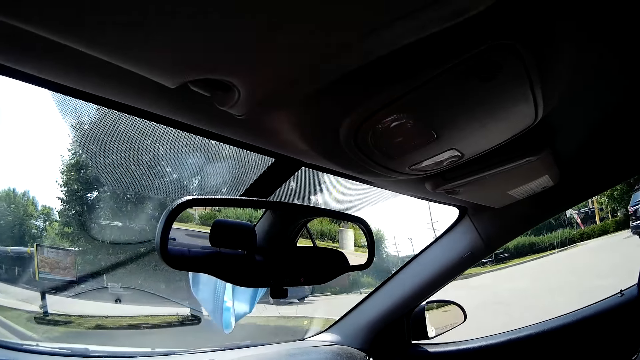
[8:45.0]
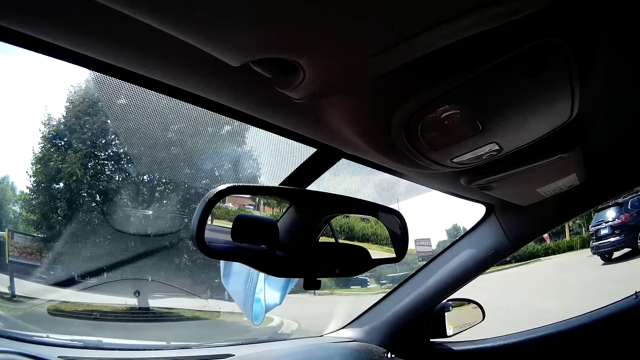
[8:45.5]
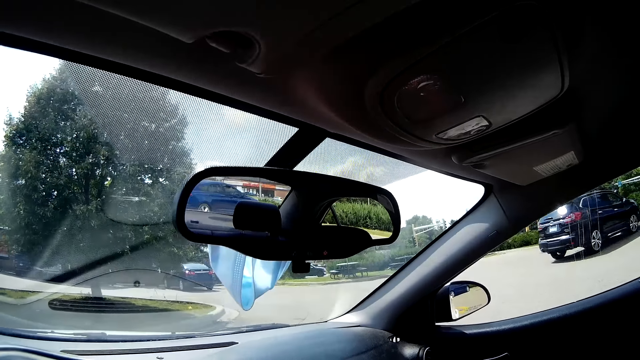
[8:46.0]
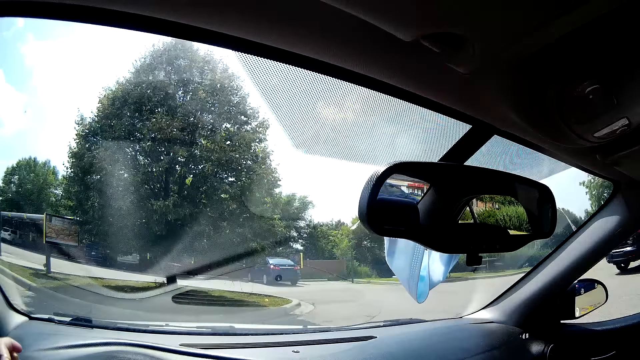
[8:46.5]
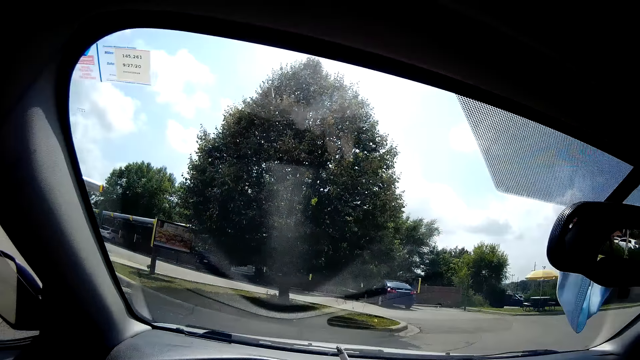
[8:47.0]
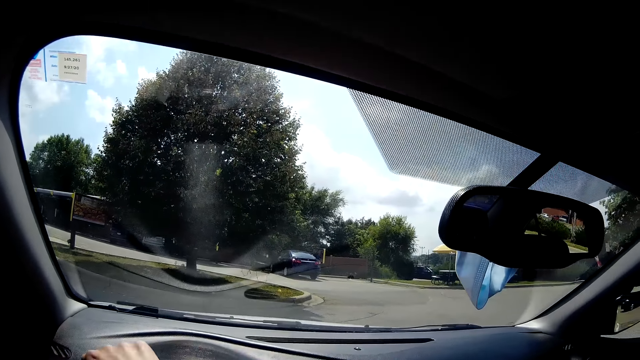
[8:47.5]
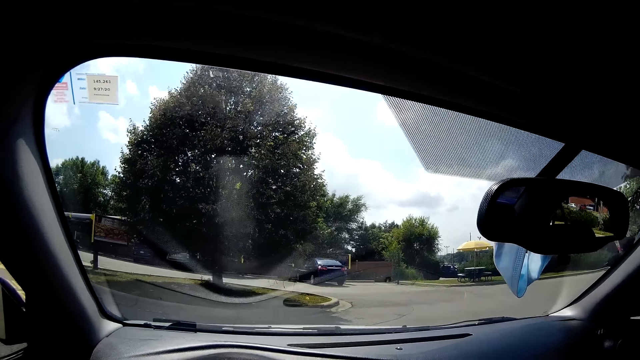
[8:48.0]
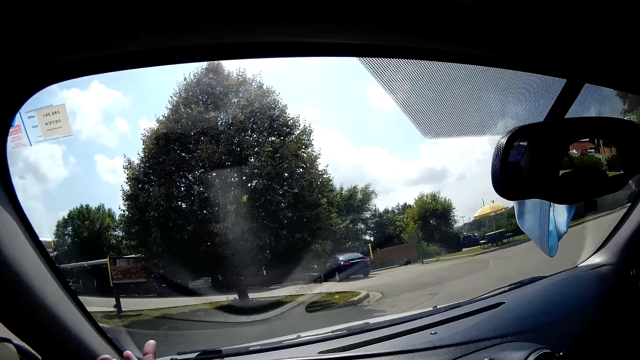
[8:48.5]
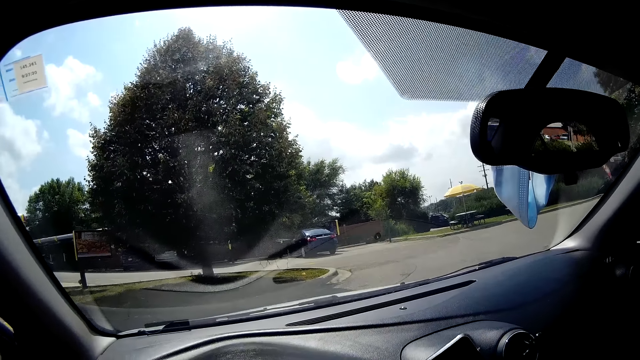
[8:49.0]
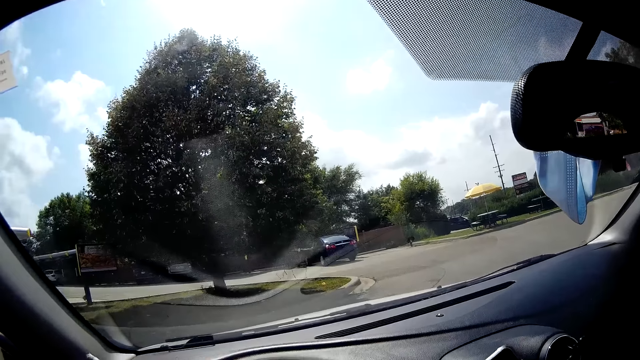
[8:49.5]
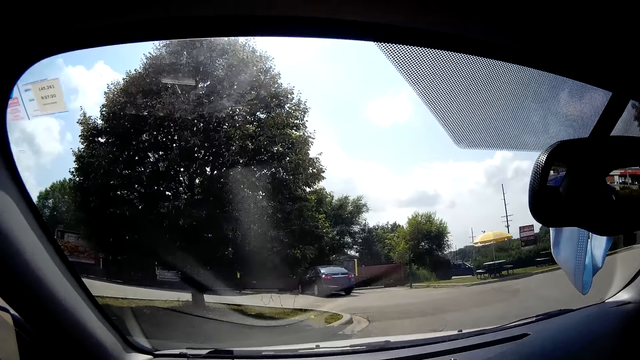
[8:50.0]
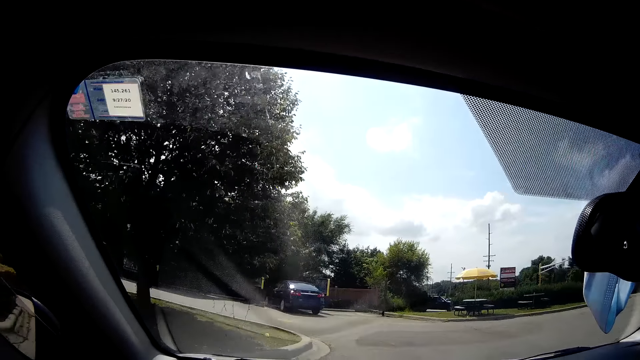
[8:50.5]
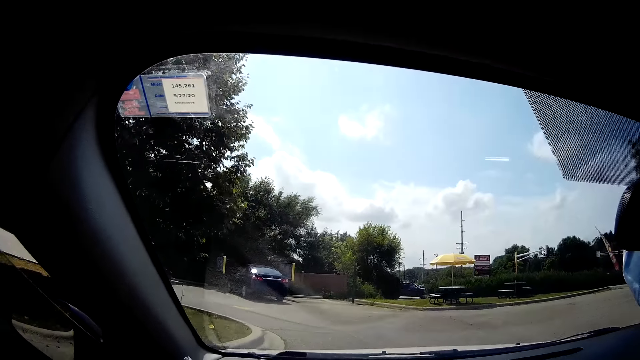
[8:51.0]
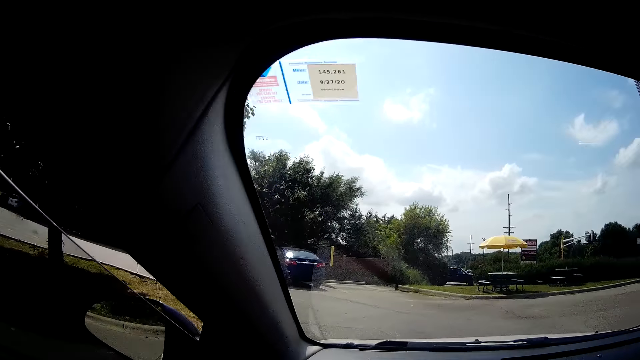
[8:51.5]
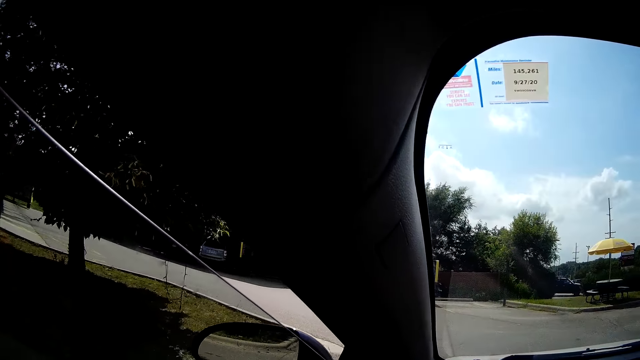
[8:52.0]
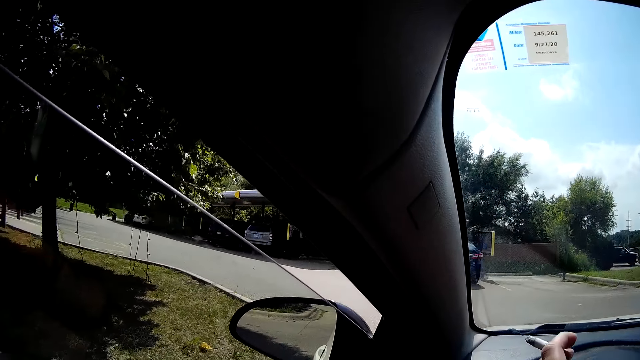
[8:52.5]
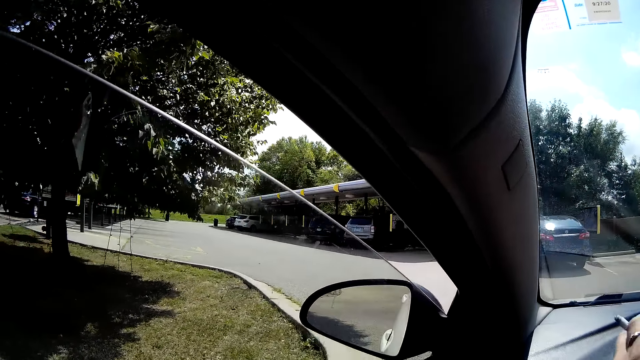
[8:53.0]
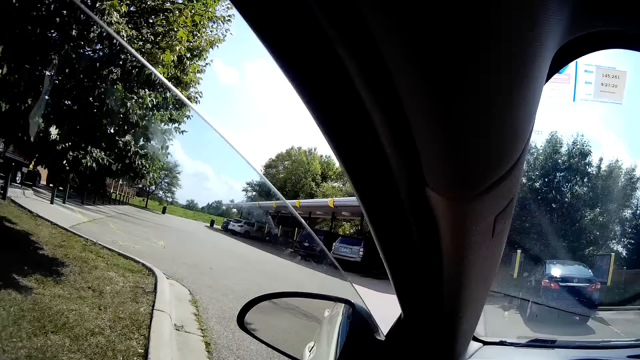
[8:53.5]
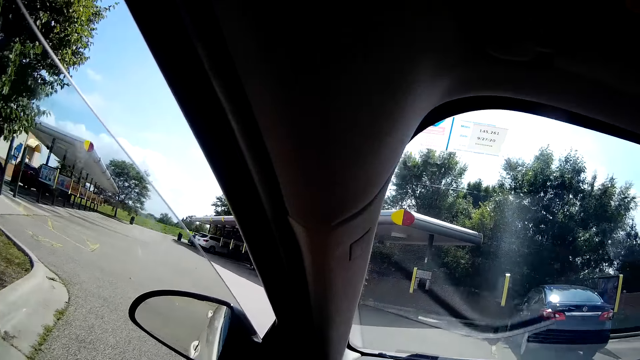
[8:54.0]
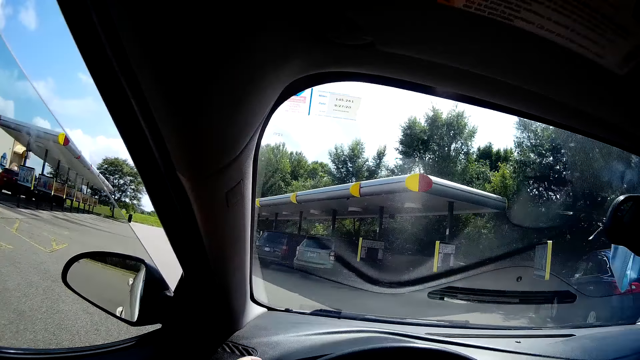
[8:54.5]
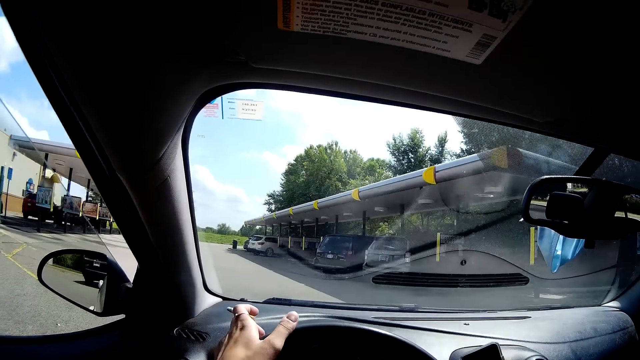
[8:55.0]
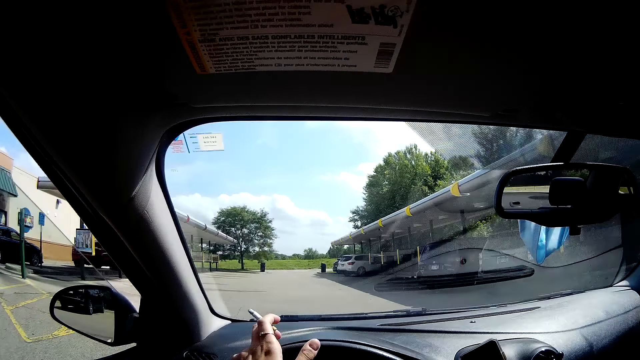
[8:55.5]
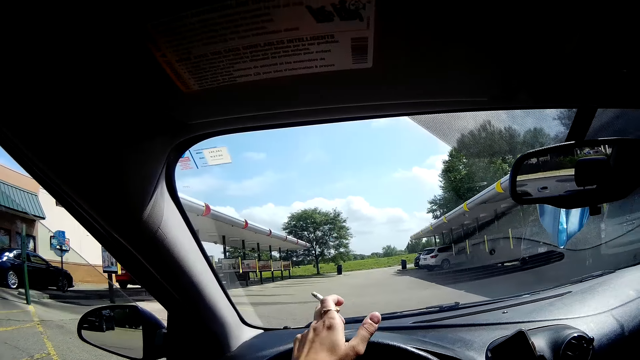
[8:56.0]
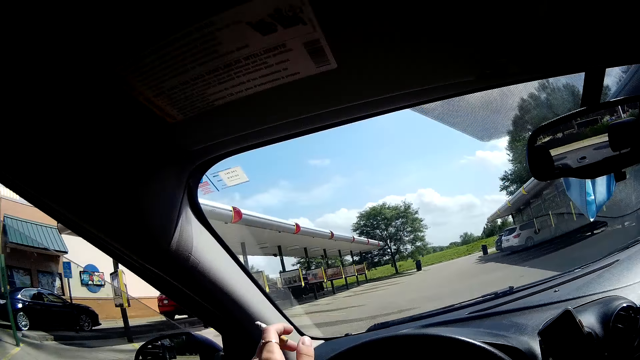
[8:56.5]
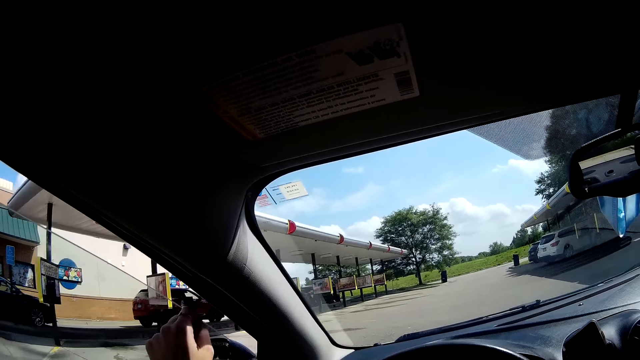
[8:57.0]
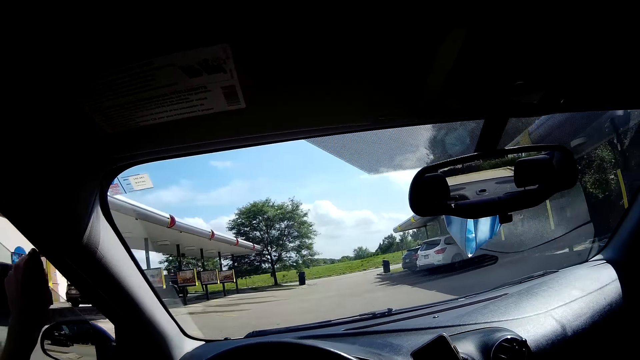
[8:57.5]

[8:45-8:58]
The camera wearer drives the car forward on the road. They make a left turn.

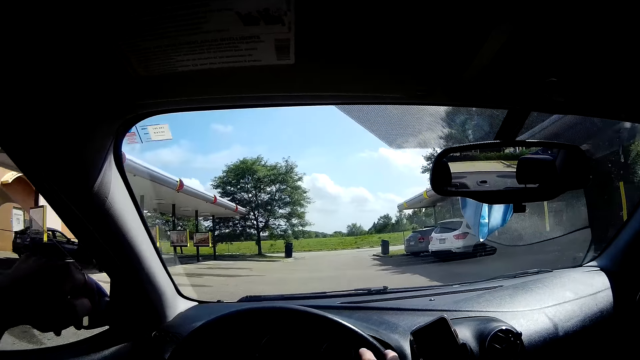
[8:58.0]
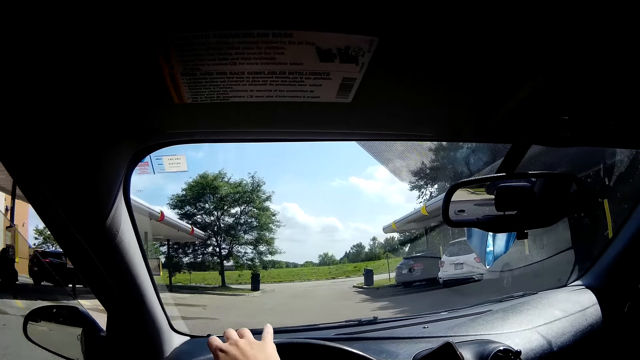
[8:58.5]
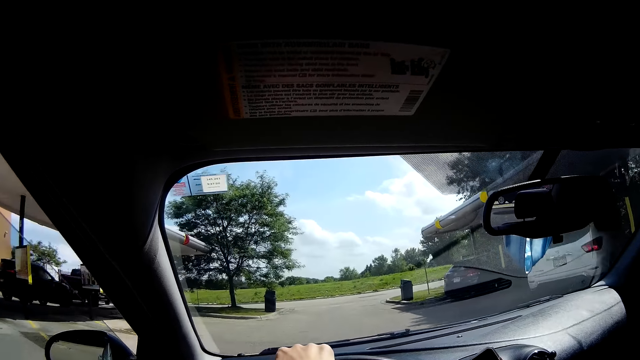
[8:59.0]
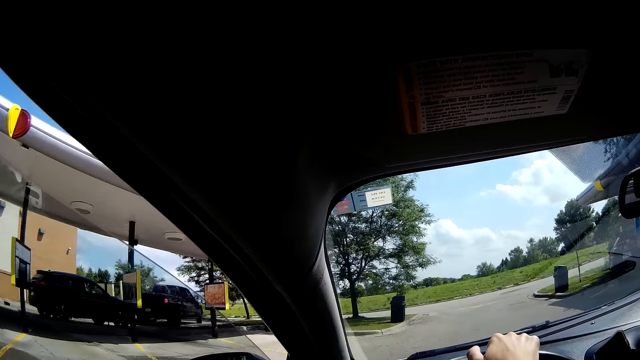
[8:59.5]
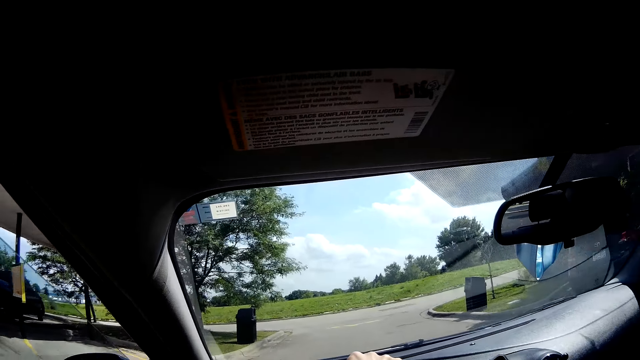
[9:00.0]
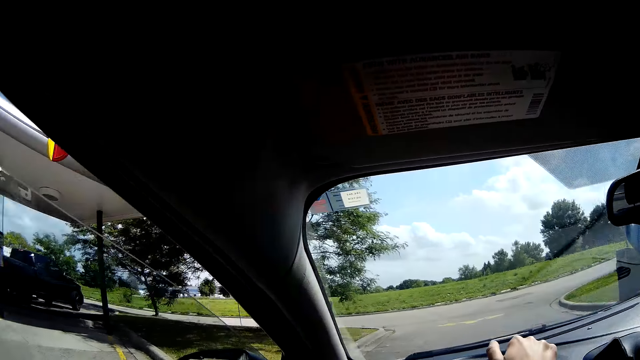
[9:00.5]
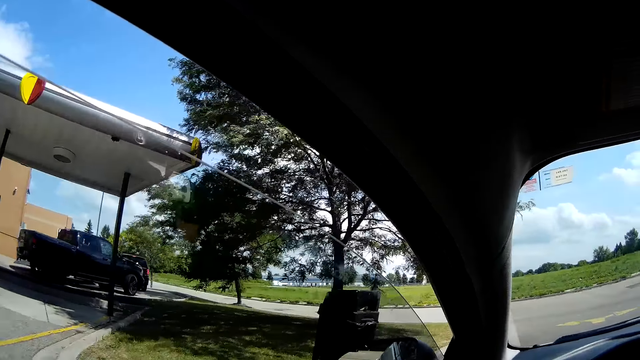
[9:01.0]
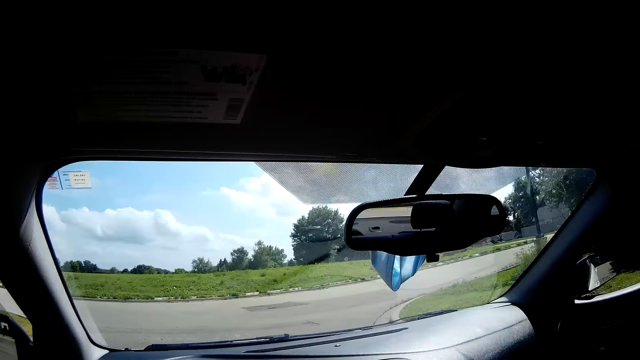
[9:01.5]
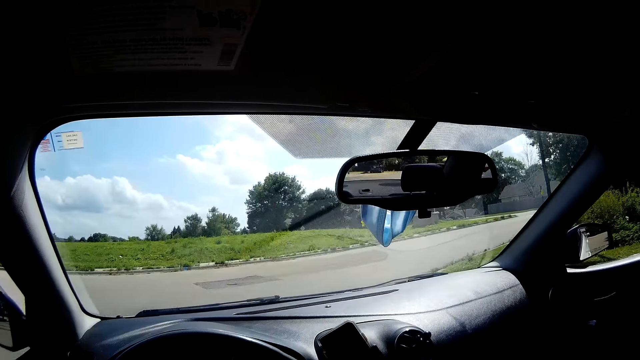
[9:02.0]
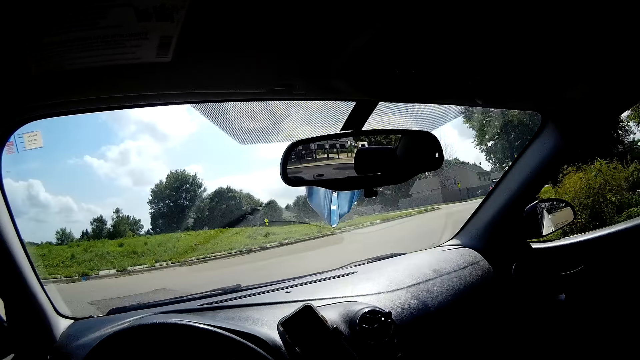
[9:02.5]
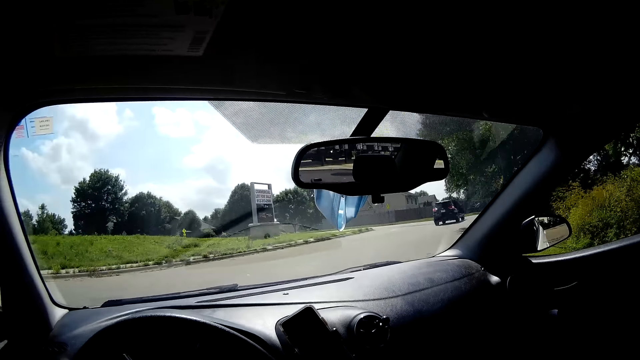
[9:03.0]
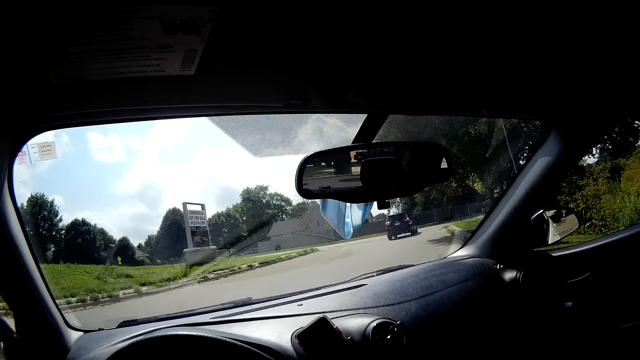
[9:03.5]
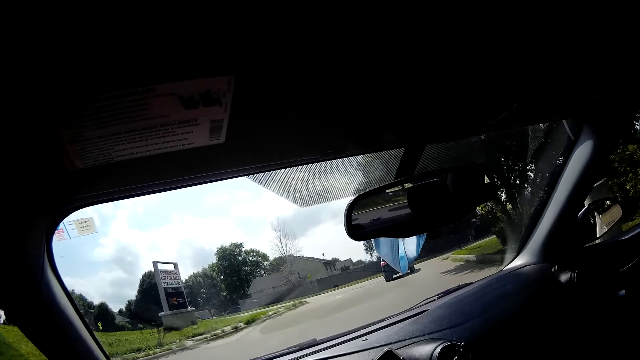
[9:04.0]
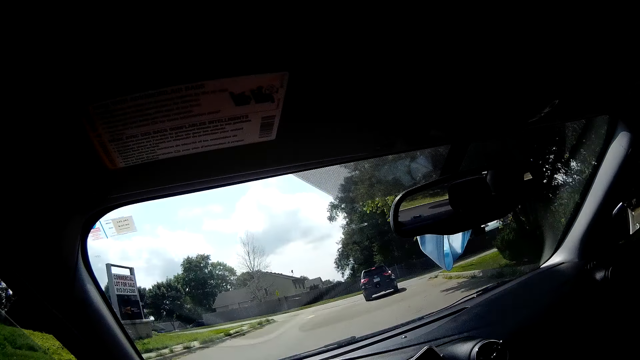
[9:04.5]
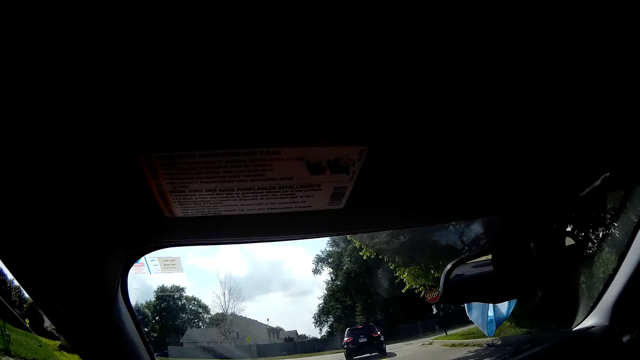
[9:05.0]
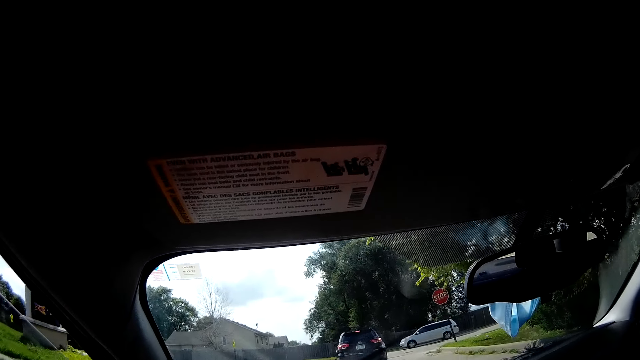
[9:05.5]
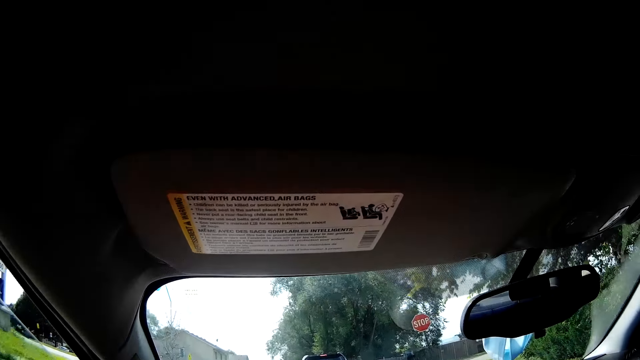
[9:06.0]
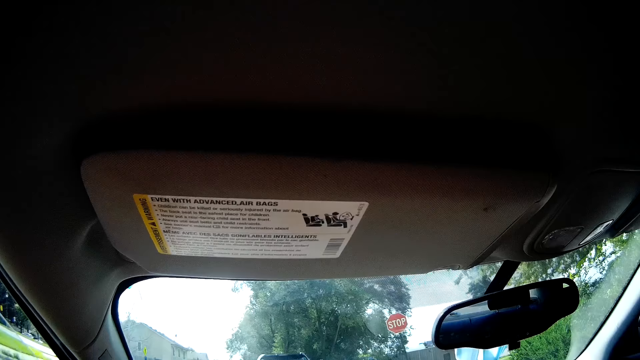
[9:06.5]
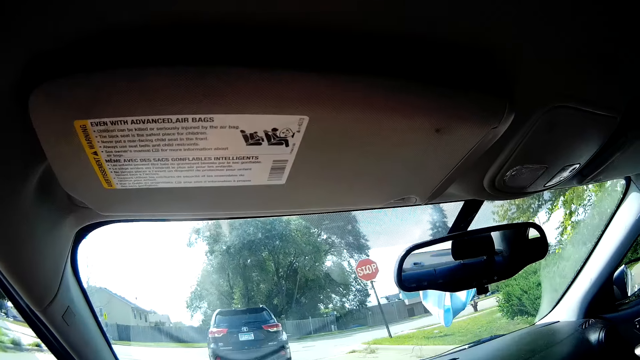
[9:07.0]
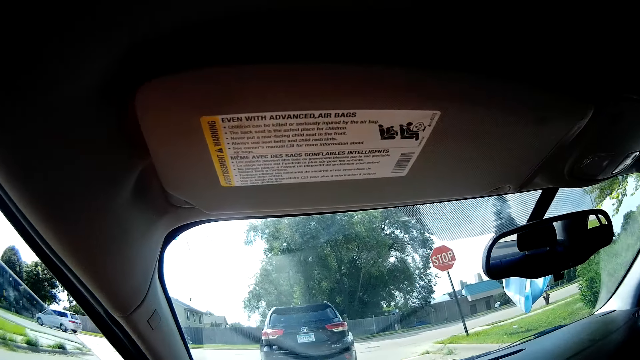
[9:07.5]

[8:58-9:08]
The camera wearer stops at a junction.
